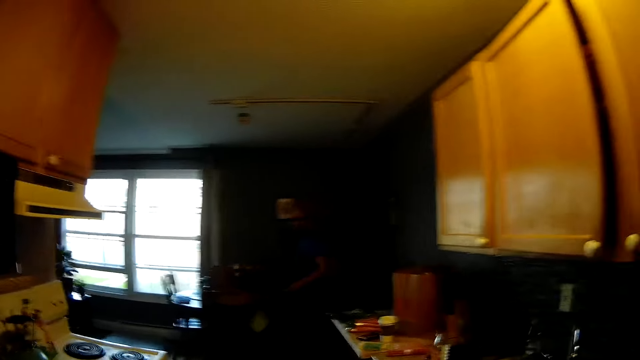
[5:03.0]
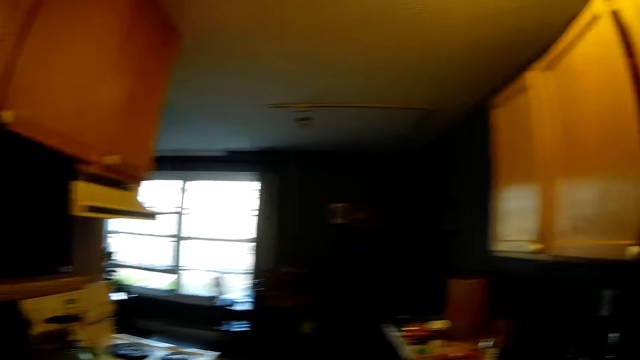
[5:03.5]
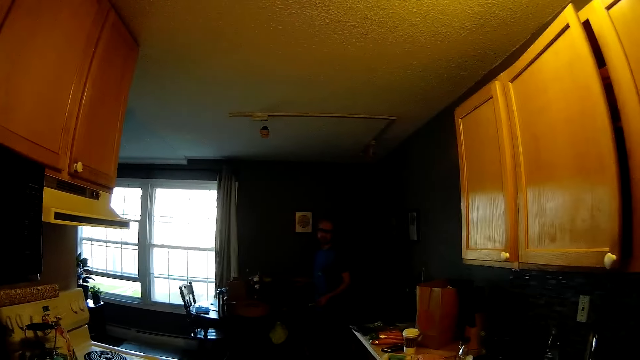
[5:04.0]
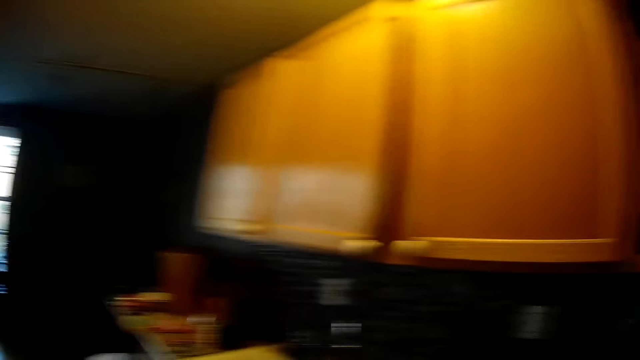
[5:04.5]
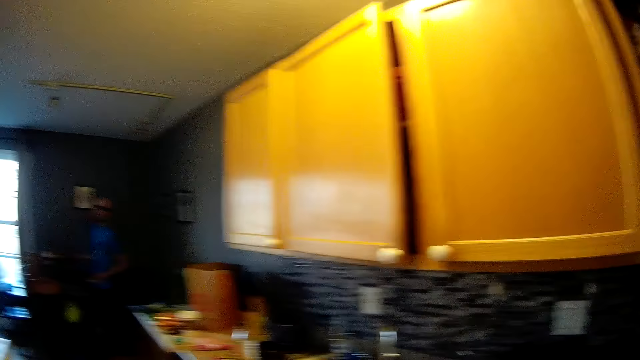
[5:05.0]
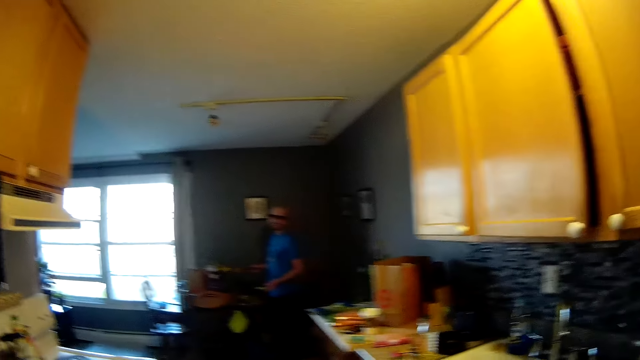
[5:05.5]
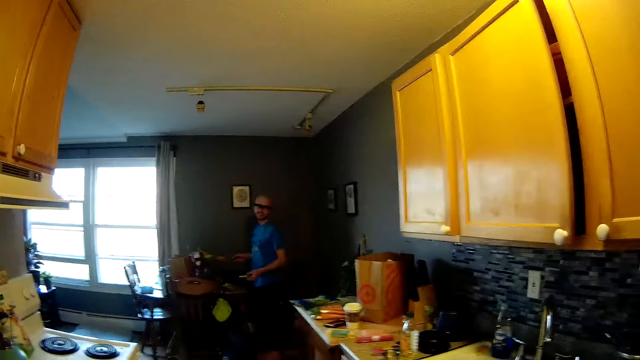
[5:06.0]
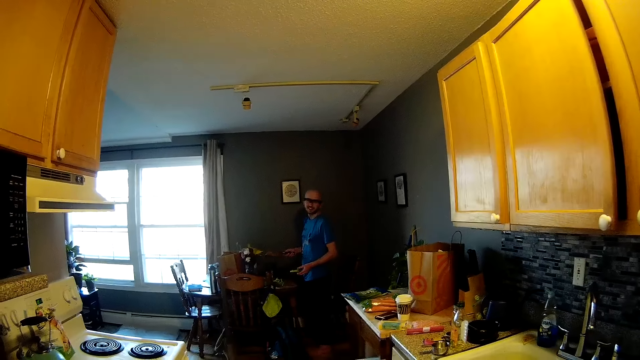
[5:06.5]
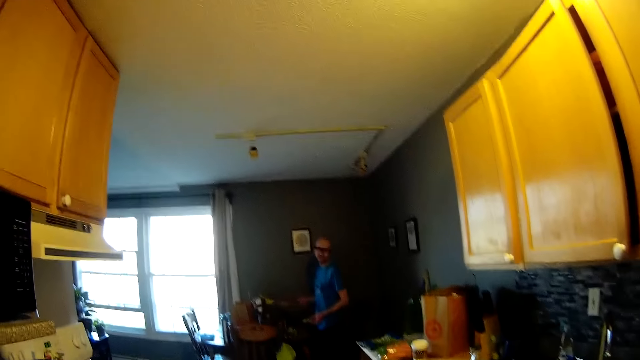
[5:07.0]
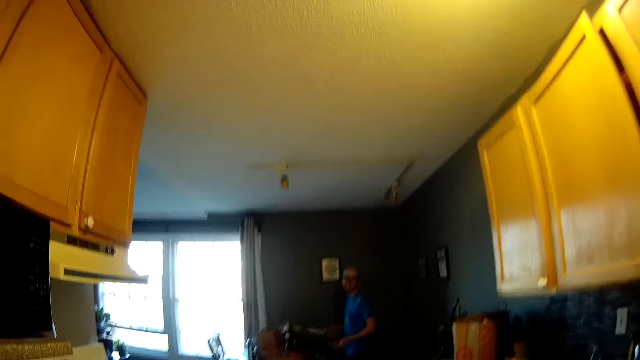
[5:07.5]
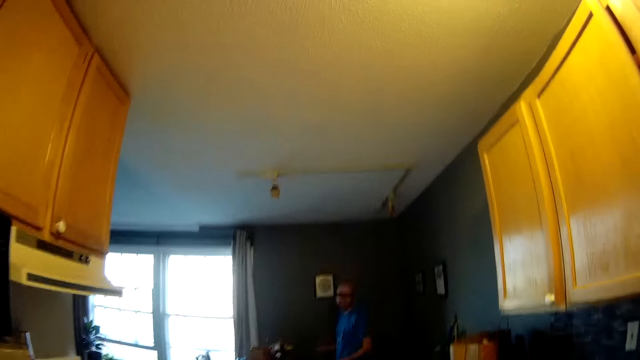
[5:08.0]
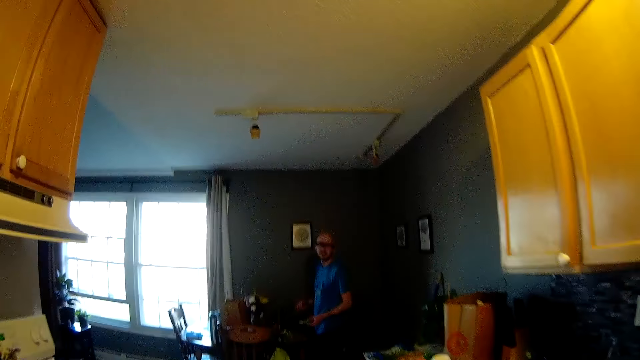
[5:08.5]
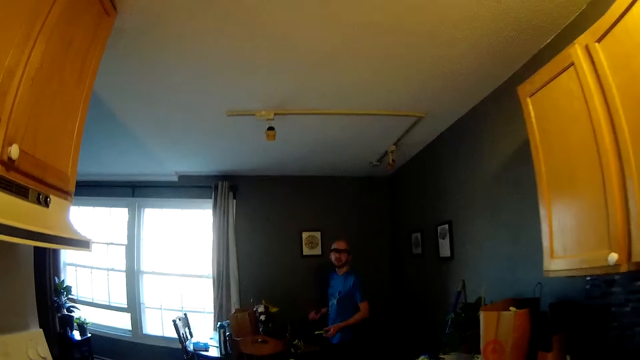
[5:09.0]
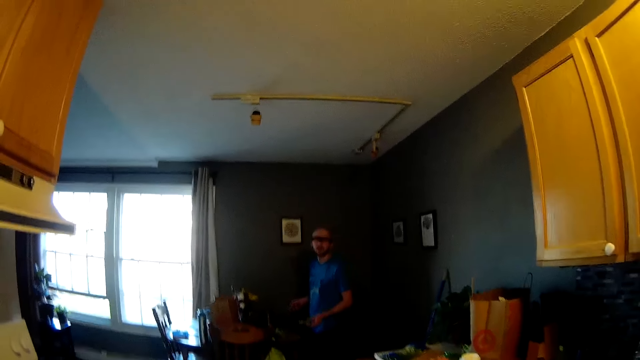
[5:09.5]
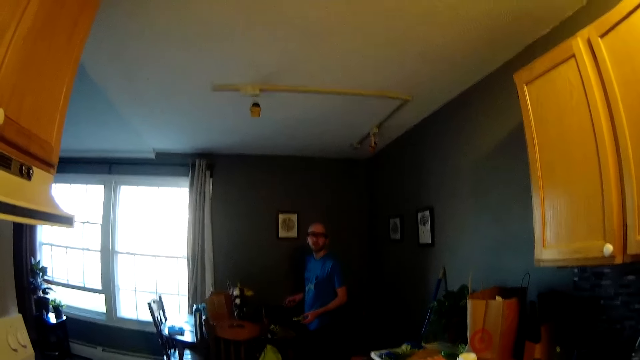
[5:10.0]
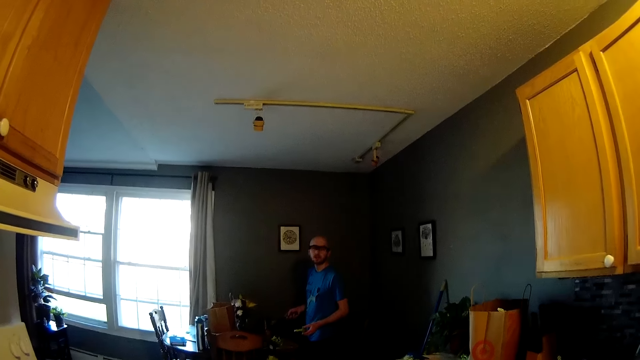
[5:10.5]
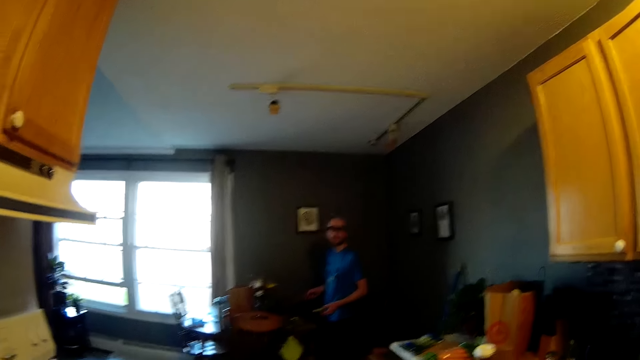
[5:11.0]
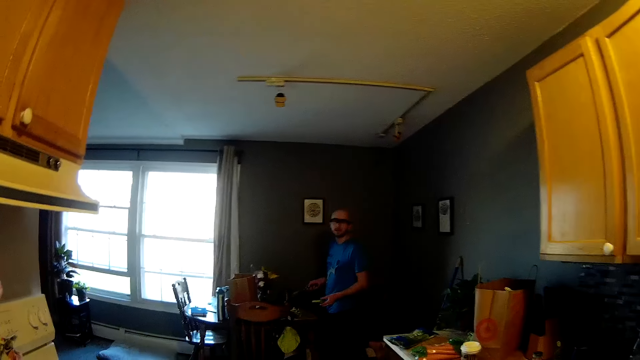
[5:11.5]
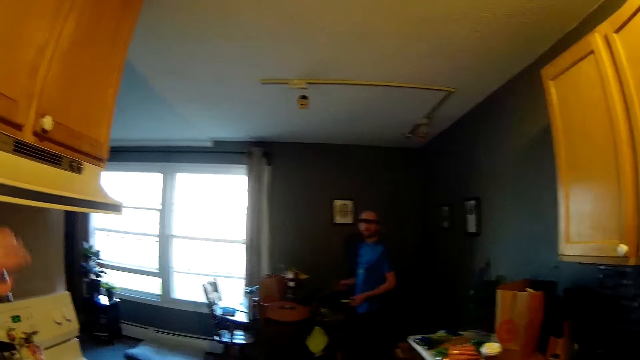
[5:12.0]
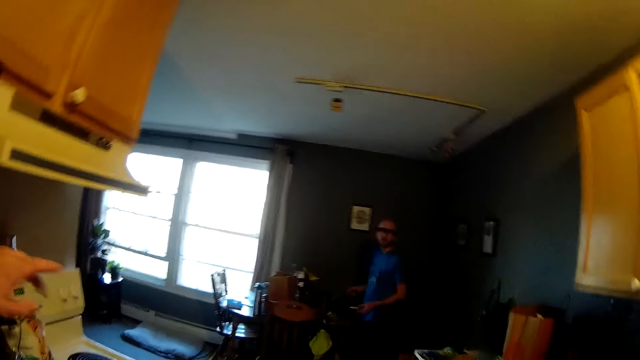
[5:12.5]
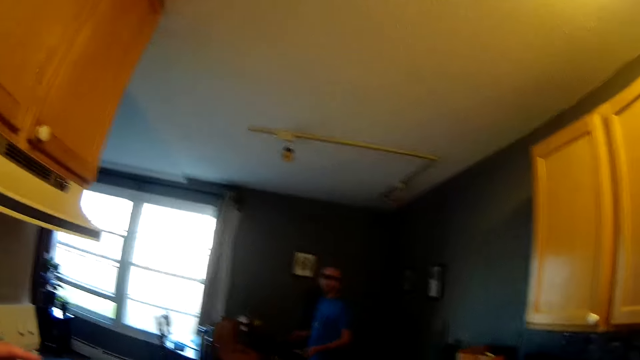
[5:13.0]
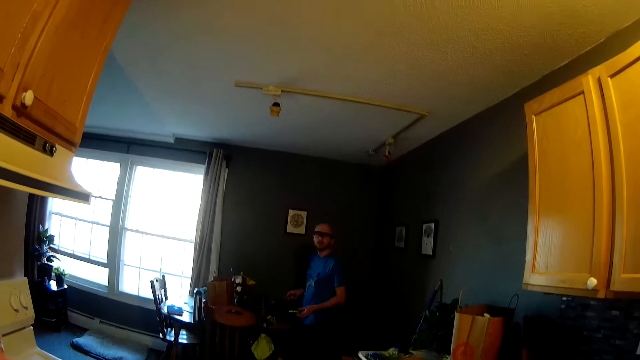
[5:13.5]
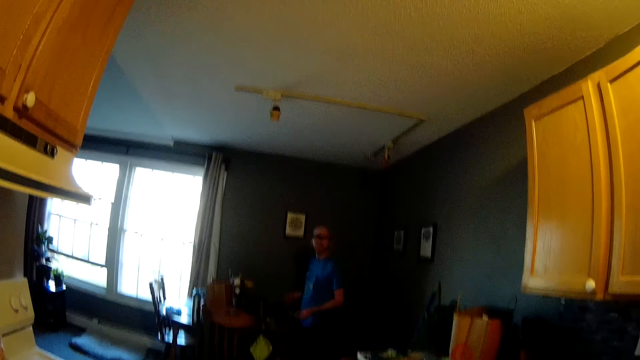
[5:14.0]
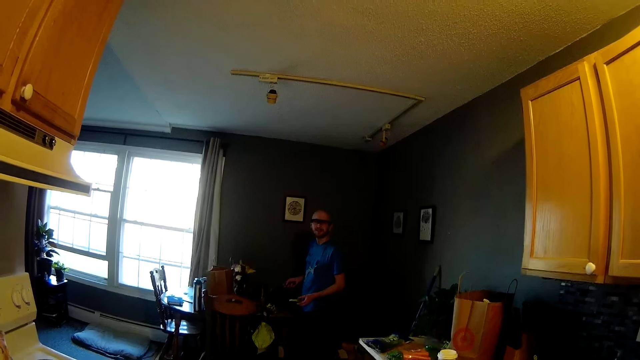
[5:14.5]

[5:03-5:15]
The man holds a green onion in his left hand and the cleaver in his right hand. The camera wearer converses with the man.

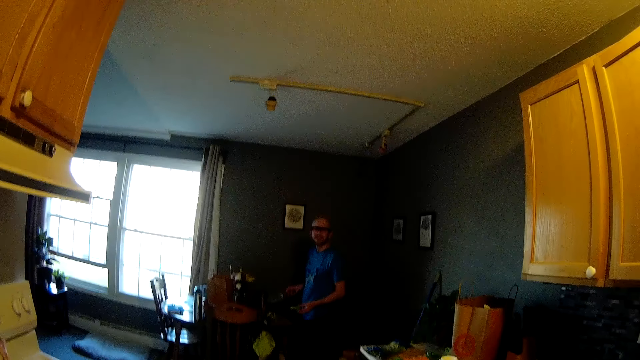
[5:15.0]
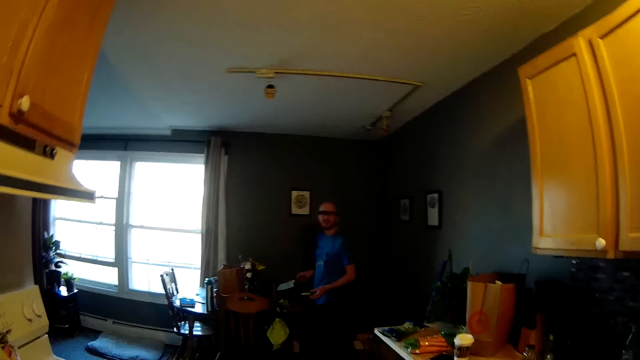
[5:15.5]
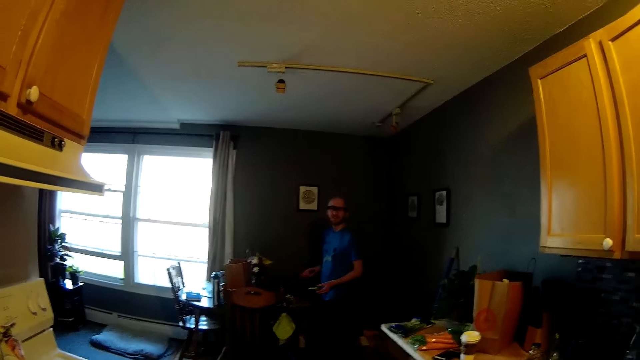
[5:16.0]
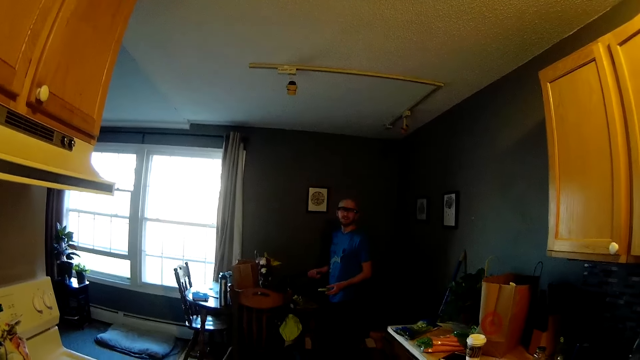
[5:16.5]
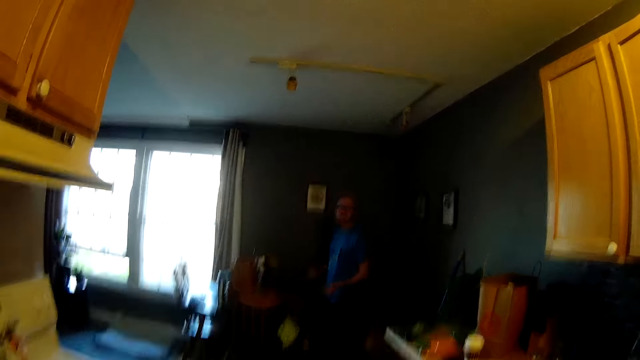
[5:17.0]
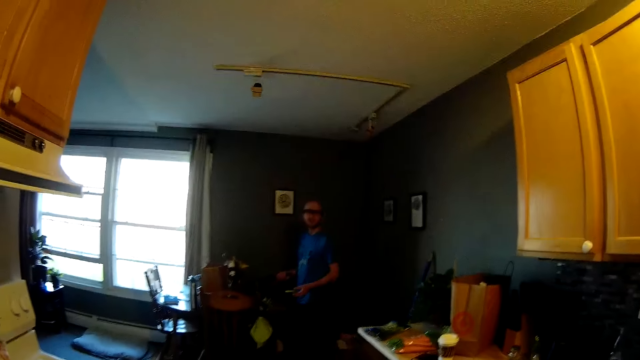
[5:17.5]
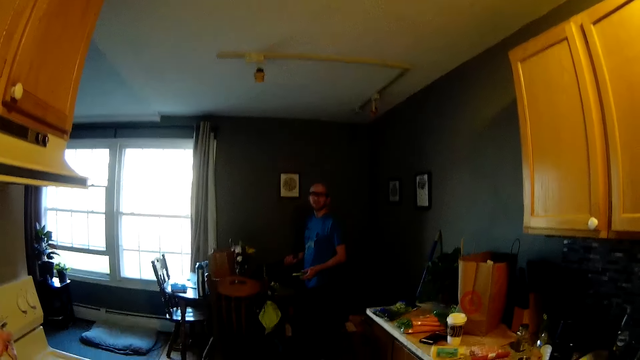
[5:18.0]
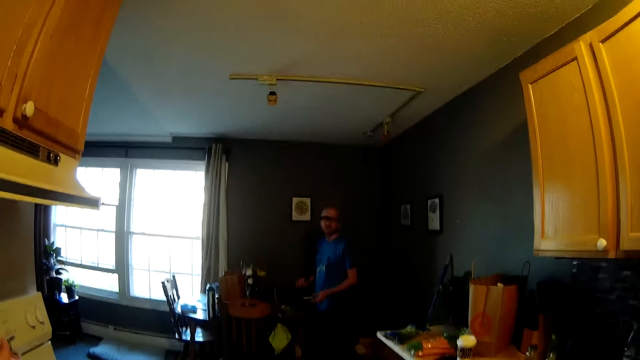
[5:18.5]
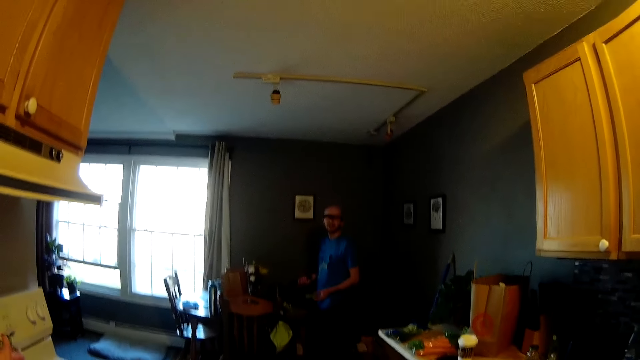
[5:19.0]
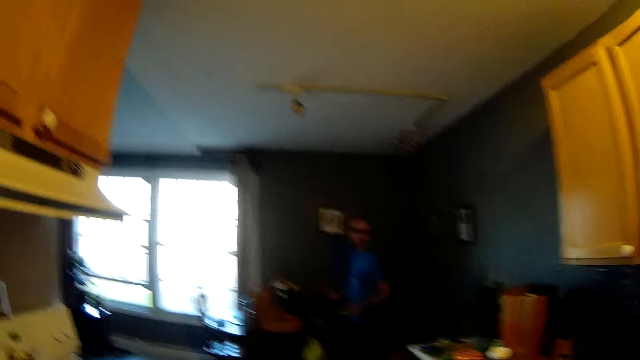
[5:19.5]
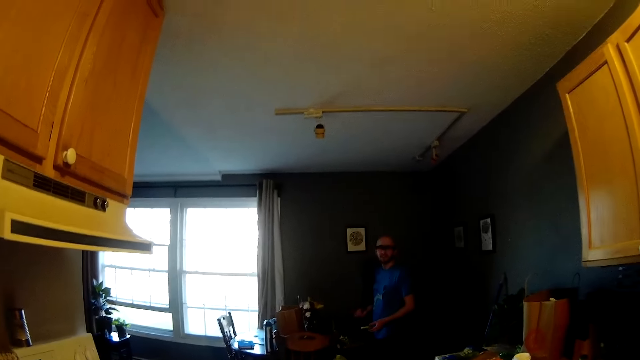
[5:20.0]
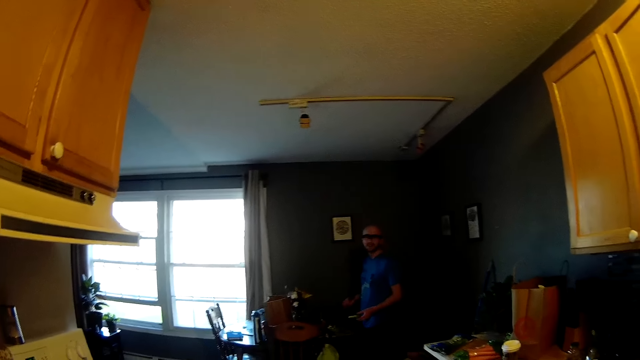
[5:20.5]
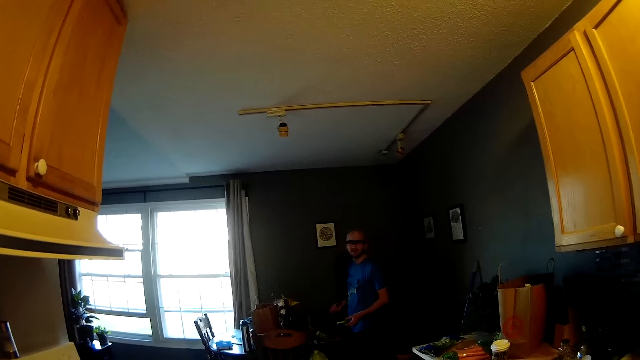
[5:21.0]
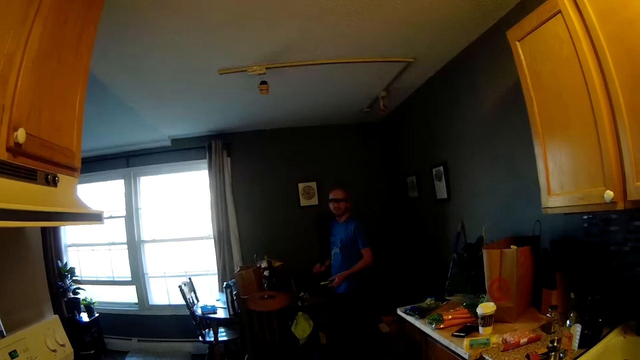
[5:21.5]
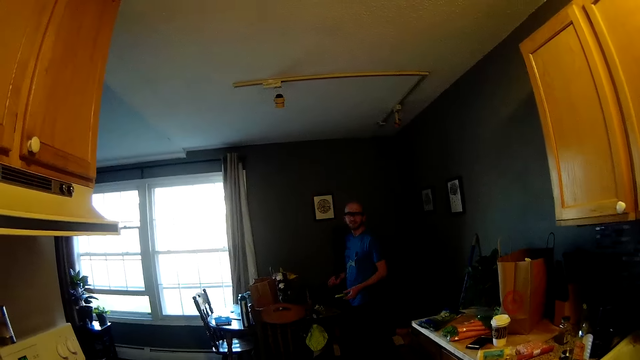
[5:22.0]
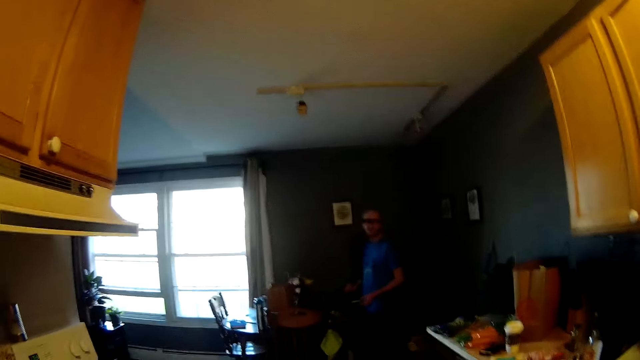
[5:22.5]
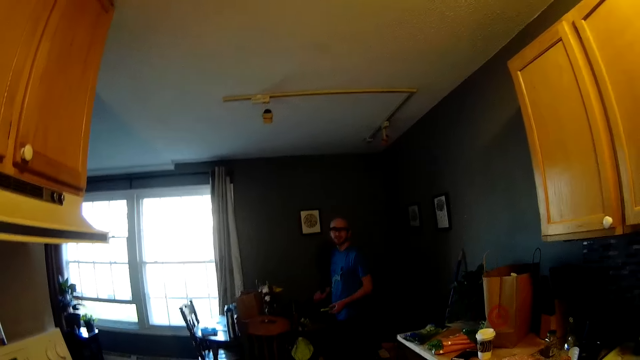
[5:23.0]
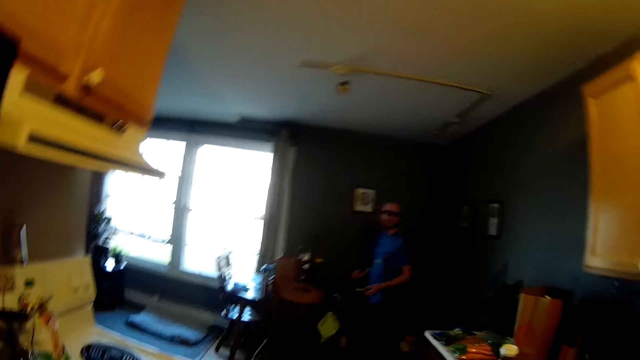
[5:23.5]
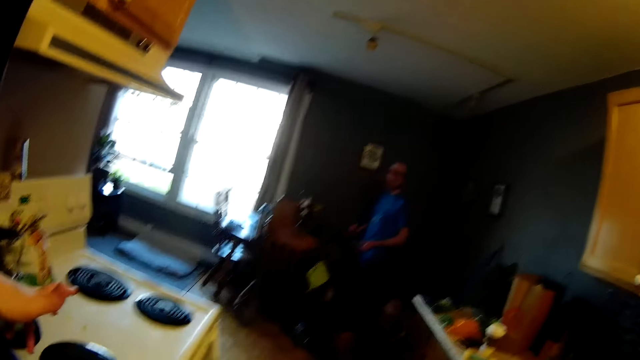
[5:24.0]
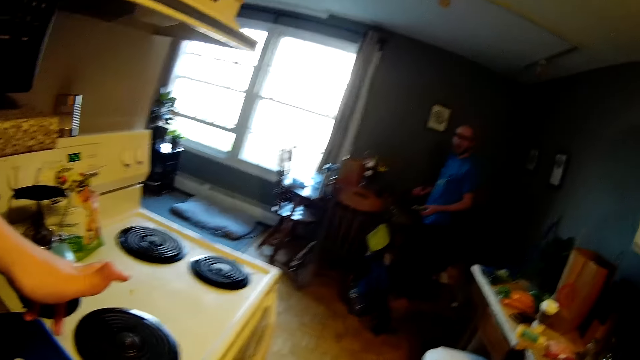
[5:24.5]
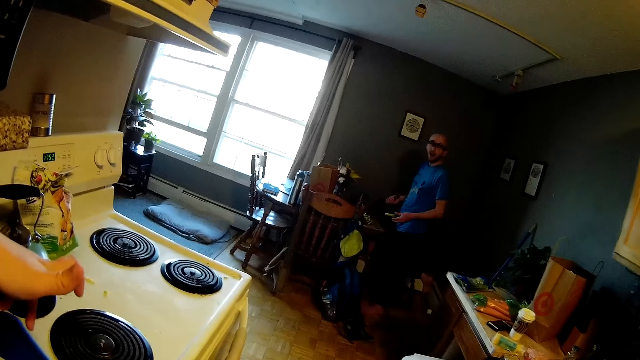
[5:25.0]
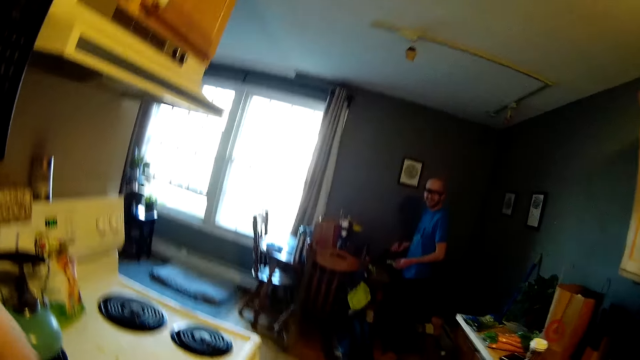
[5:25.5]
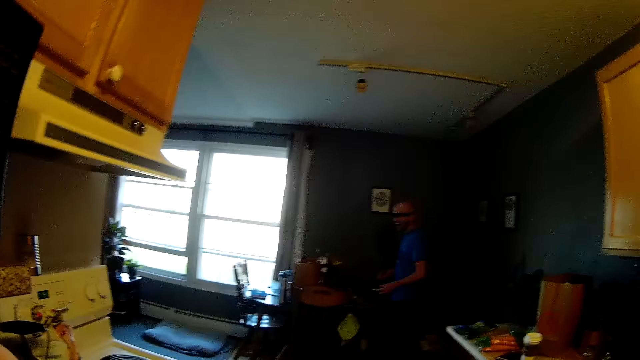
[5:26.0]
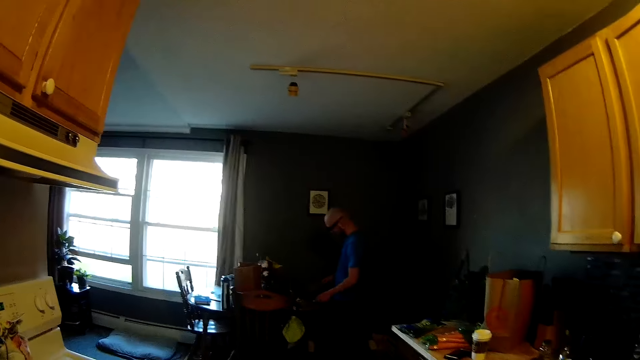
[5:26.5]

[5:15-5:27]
The camera wearer points to a cooker with her left hand.
